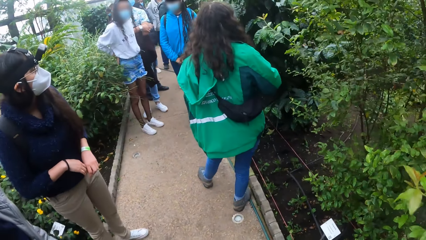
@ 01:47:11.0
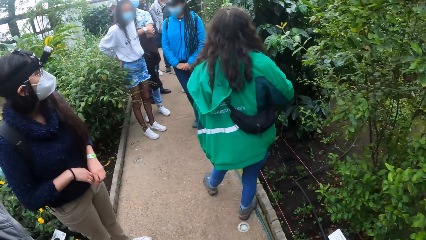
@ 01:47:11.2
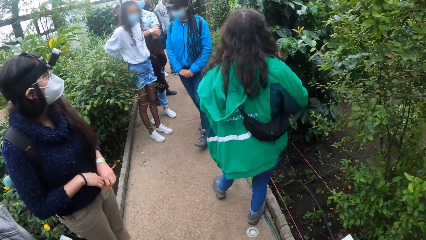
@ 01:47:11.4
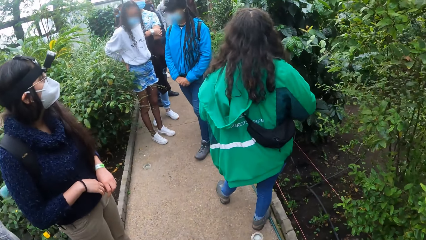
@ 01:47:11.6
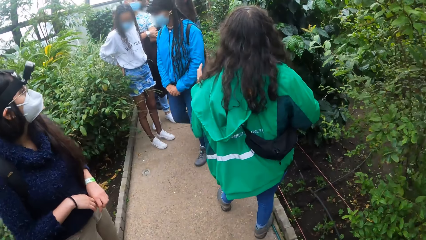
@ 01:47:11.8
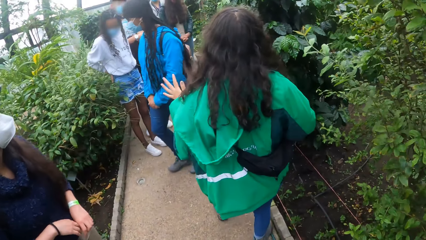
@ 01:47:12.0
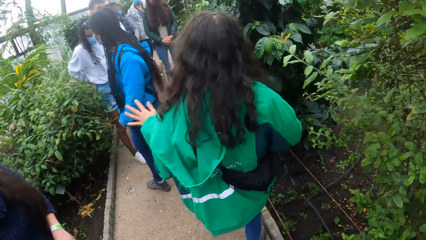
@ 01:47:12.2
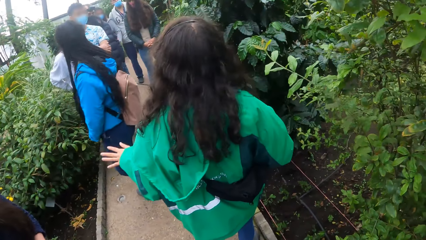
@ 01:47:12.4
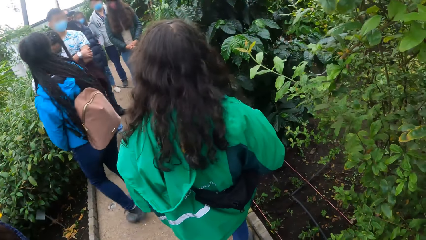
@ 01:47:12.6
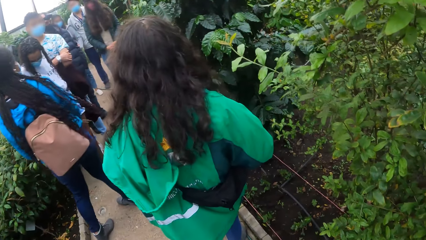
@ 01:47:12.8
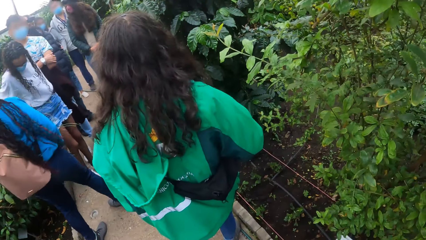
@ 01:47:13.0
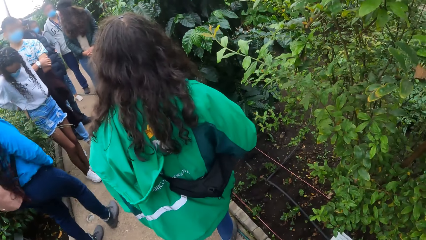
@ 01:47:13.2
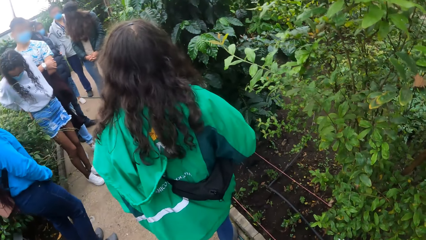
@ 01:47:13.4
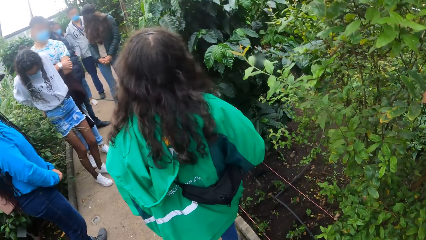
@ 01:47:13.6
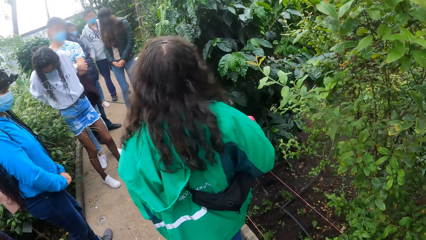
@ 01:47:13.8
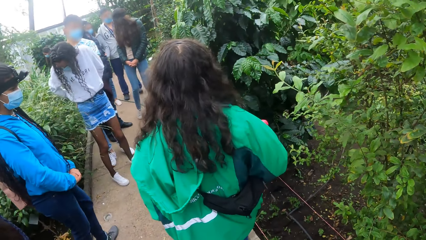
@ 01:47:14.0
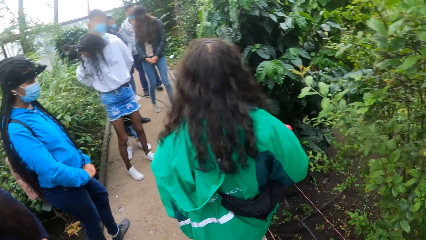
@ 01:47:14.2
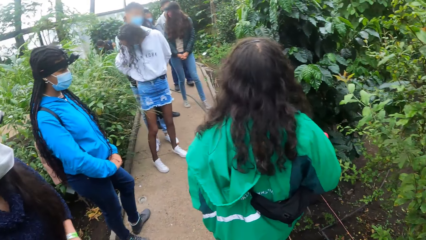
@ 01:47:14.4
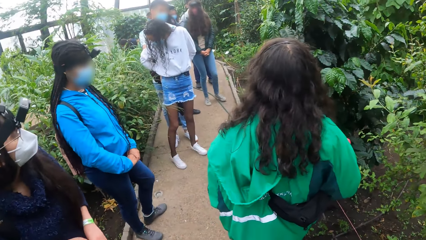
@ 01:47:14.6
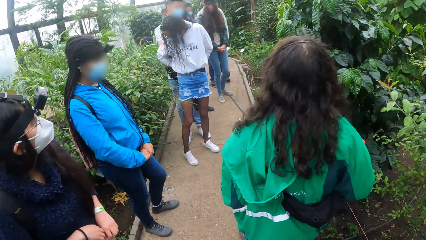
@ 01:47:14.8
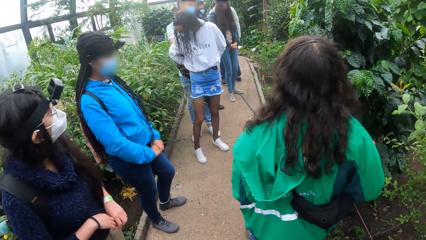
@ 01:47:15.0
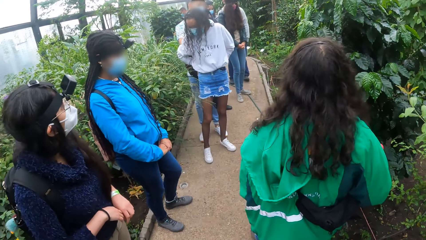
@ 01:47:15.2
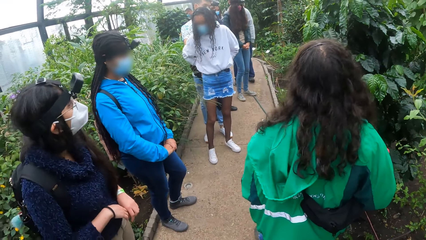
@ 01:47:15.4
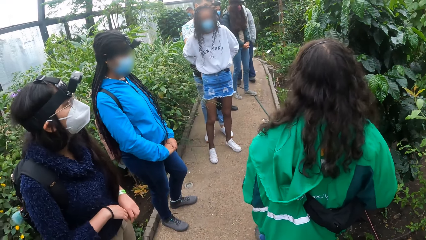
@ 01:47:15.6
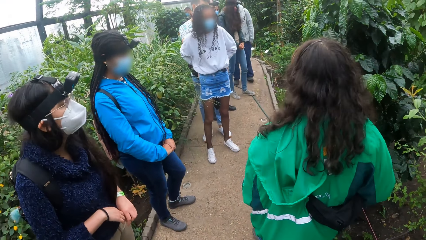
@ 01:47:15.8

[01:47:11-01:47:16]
The lady talks to the group.

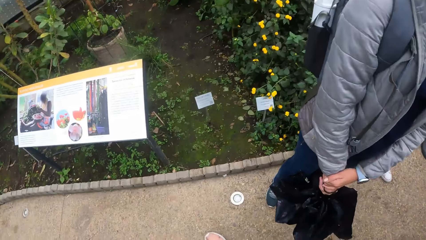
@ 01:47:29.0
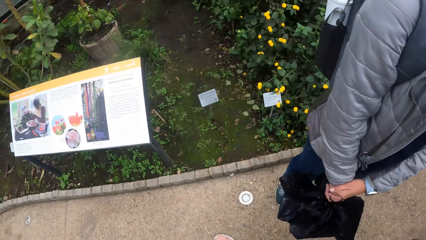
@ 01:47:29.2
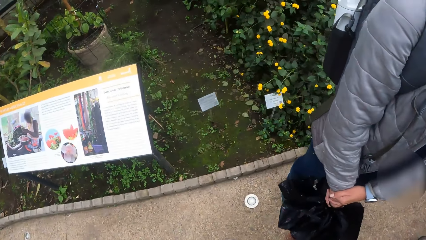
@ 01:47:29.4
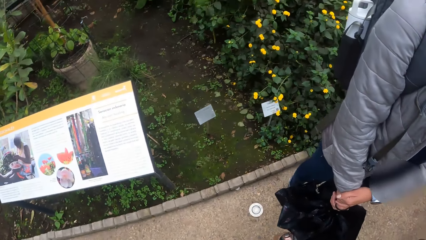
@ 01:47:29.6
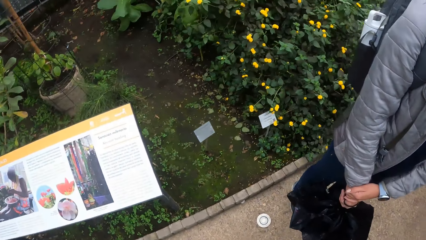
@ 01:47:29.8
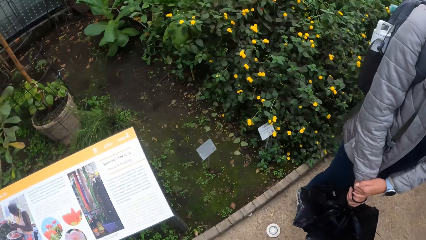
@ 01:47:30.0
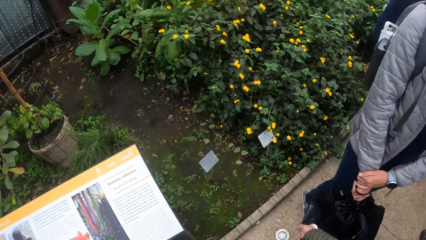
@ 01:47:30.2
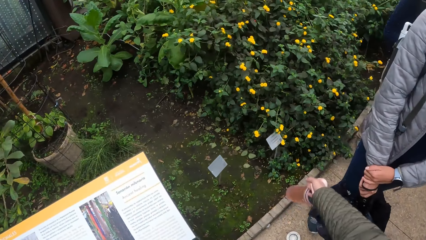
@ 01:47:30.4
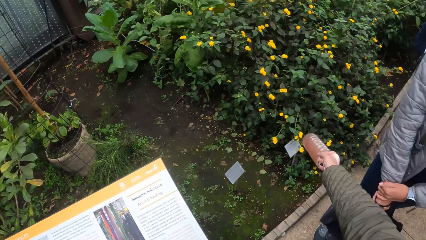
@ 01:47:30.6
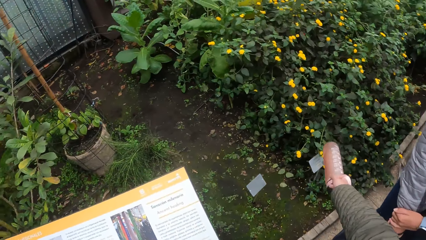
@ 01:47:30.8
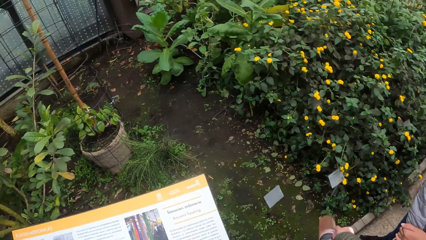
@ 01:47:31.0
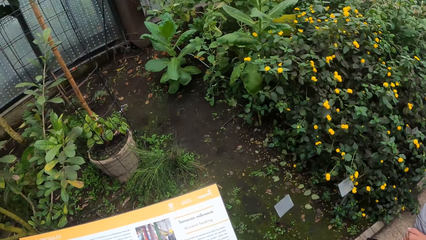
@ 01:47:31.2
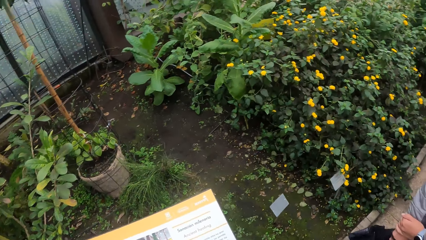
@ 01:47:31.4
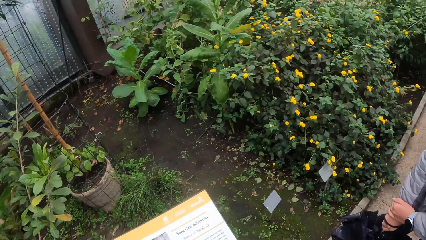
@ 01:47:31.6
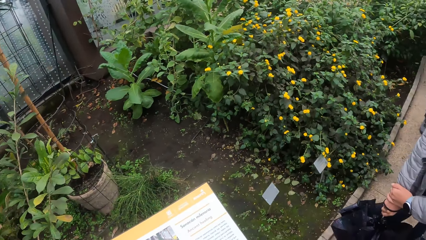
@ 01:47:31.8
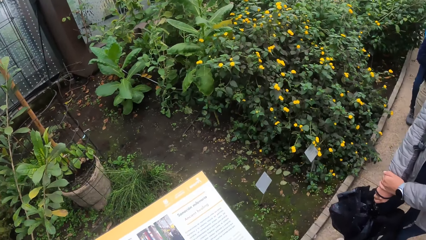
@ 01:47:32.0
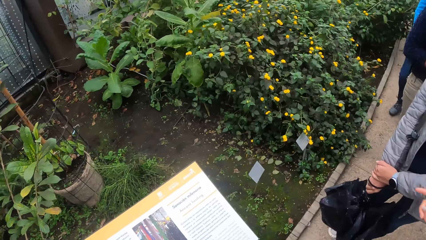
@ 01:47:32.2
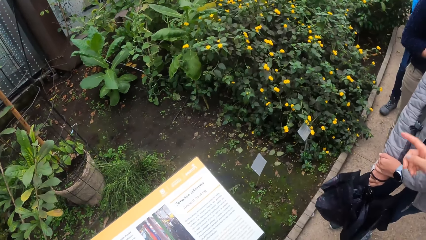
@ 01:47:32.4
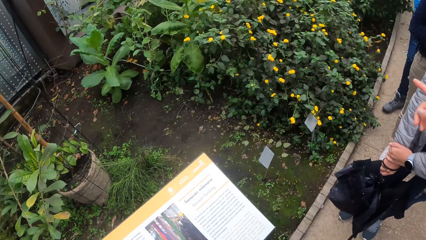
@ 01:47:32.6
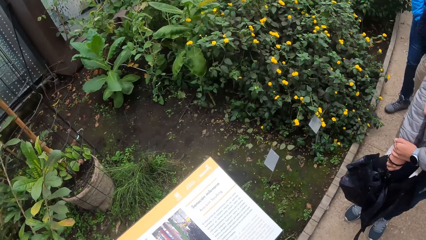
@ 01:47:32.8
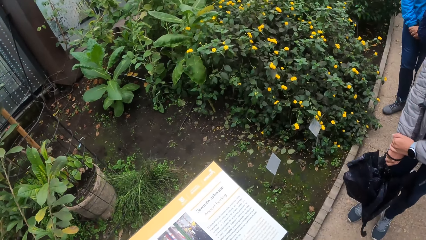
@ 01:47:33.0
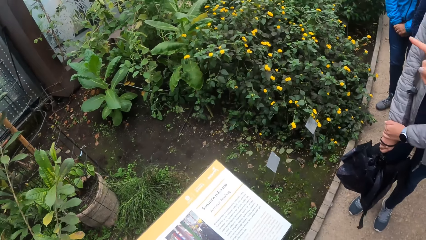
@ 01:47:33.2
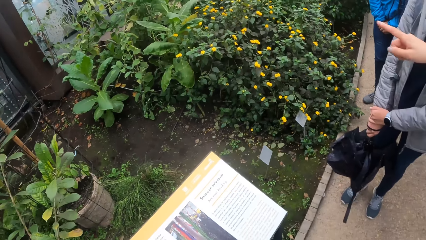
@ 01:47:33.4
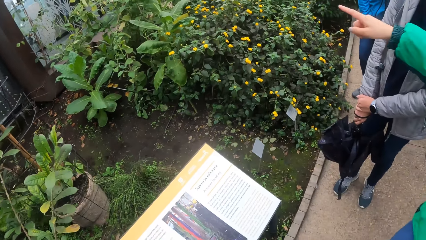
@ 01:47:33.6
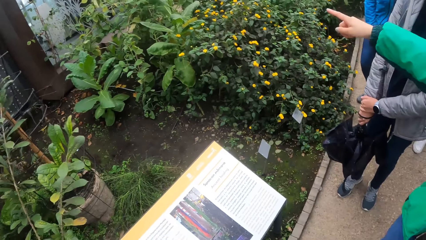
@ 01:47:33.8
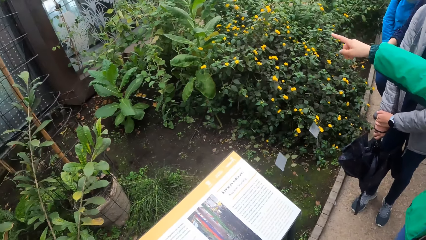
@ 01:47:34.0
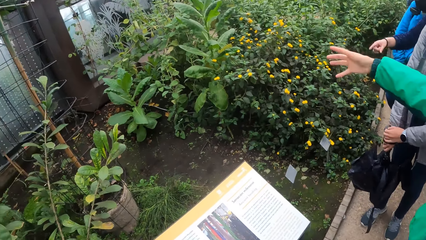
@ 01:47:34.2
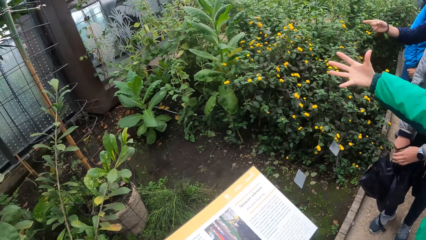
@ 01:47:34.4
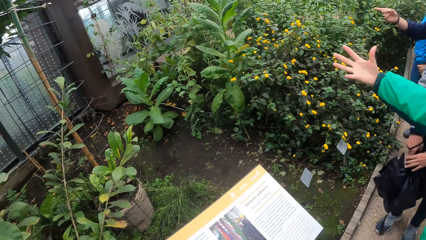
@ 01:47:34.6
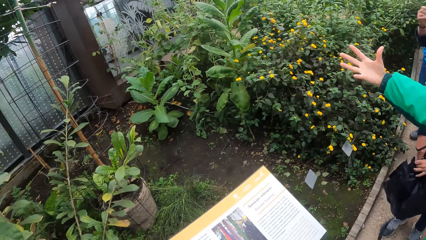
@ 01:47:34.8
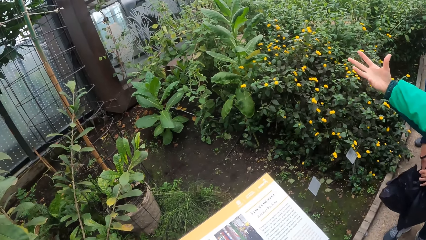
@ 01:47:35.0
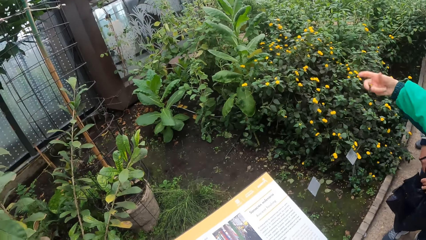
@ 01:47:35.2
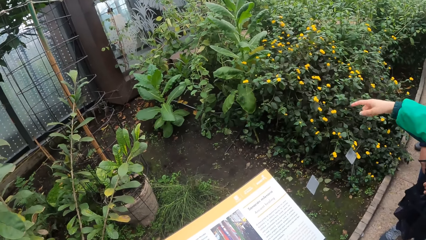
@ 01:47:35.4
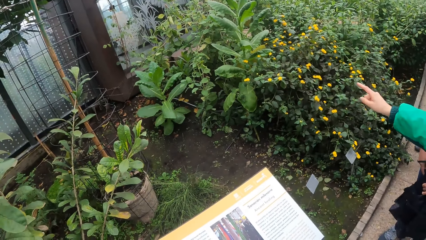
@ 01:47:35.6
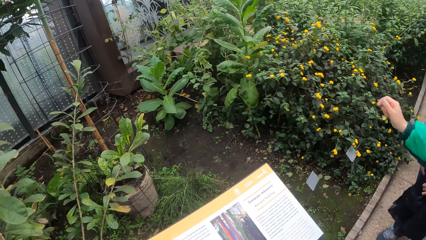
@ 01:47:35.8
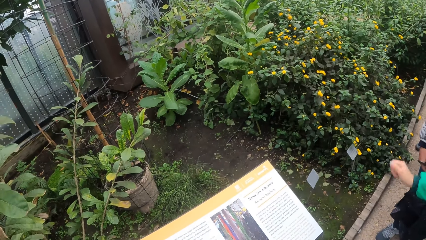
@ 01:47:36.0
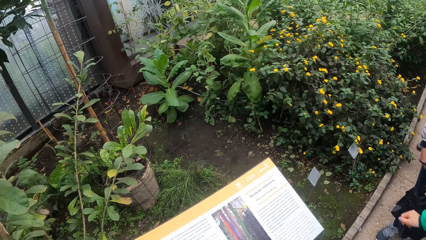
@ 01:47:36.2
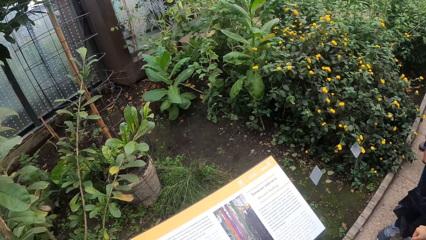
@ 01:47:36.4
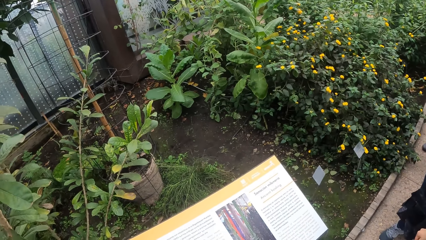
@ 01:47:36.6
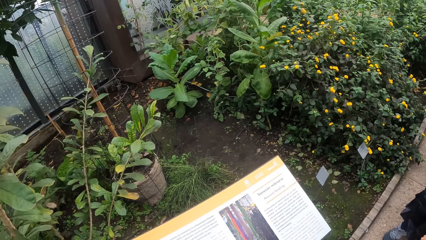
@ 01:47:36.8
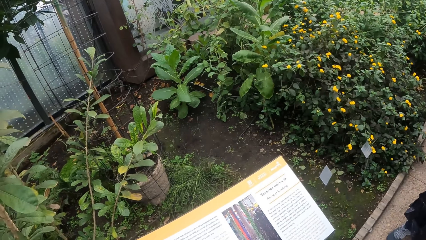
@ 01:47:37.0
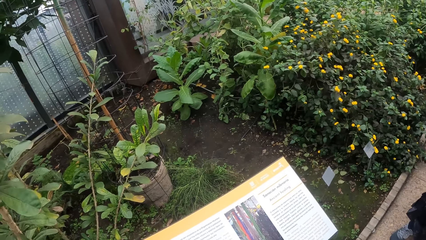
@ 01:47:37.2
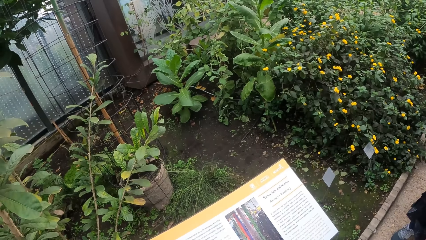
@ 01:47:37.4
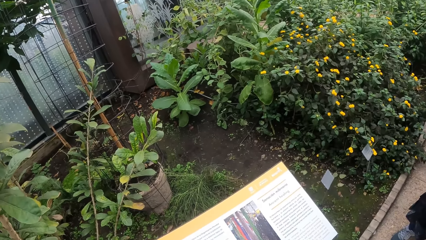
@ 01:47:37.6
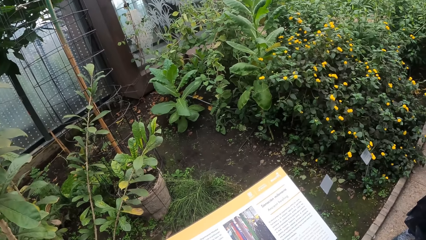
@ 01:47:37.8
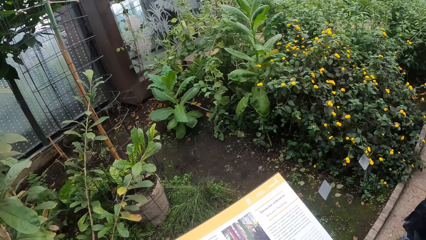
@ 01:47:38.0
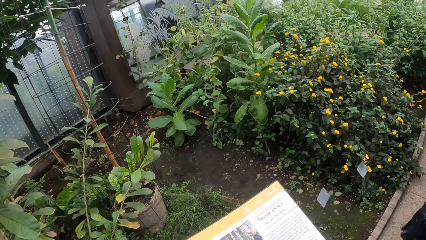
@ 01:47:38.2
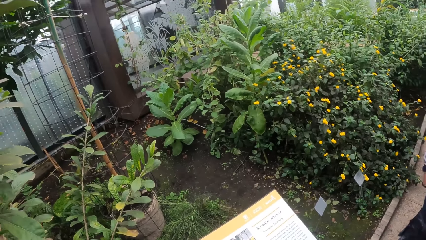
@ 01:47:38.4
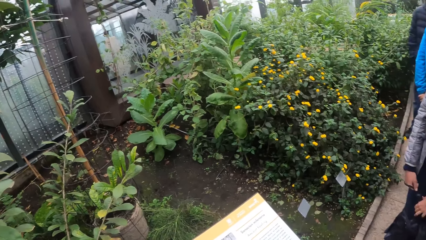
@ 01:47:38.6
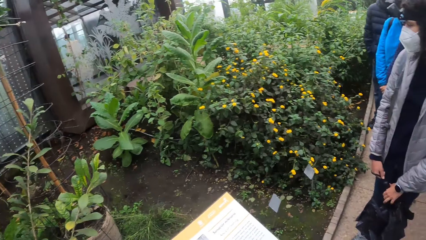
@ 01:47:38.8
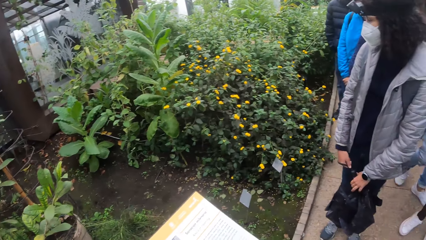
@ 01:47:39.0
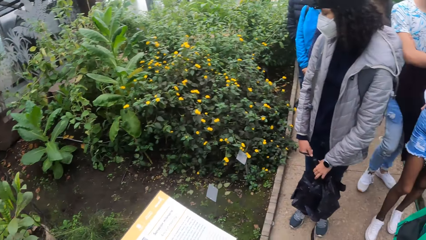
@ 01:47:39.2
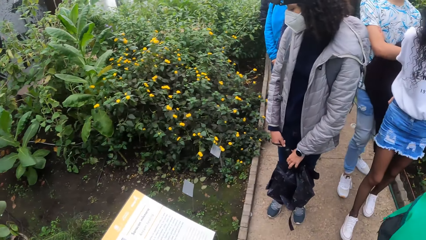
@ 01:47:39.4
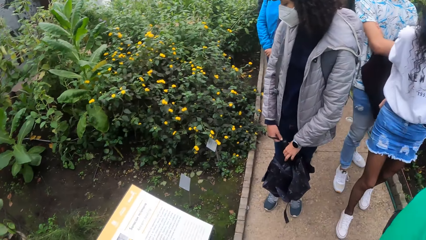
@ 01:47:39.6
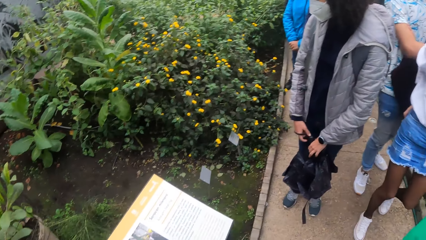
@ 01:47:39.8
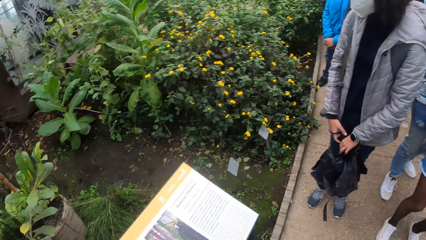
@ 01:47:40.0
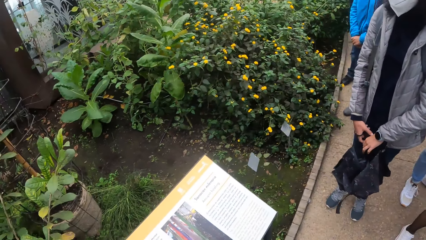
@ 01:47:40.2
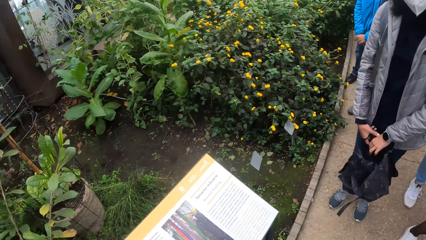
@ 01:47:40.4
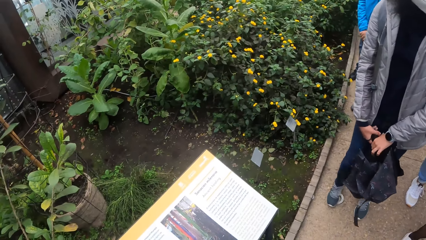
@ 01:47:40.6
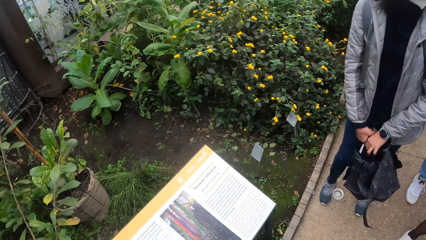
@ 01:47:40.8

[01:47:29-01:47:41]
The camera wearer points at flowers. The lady points at the flowers.
